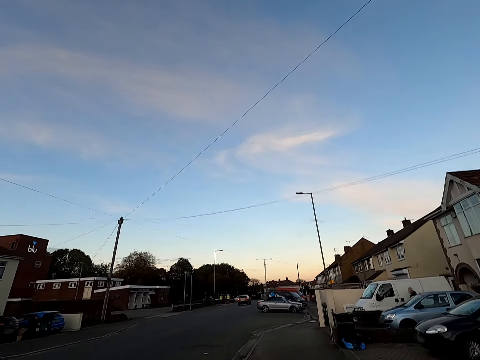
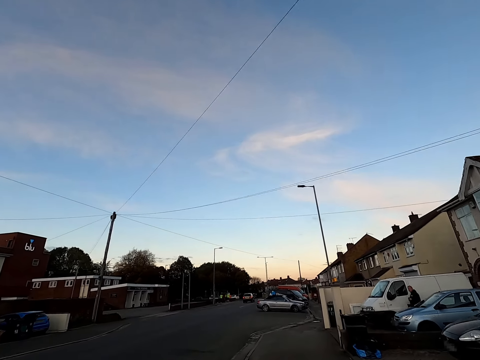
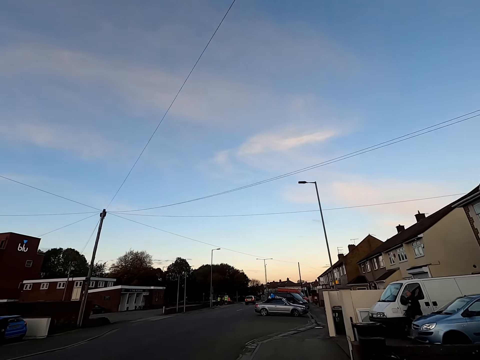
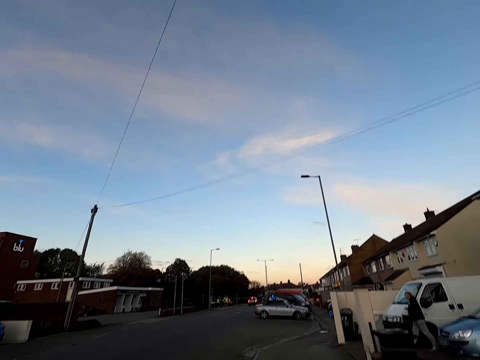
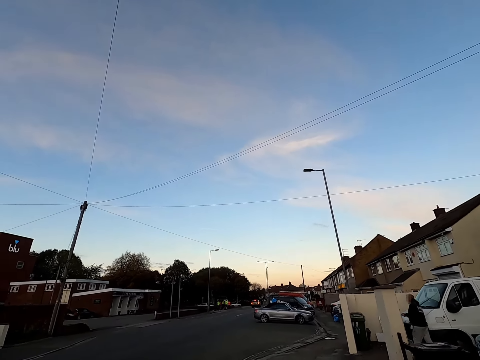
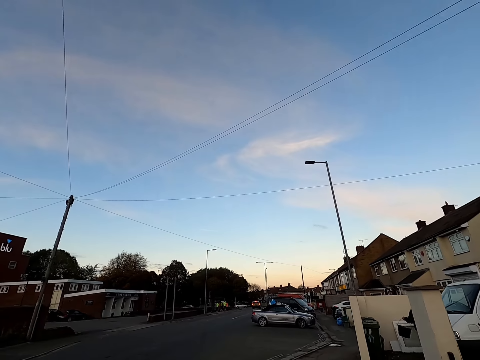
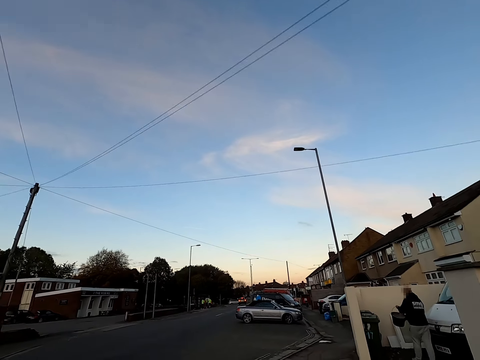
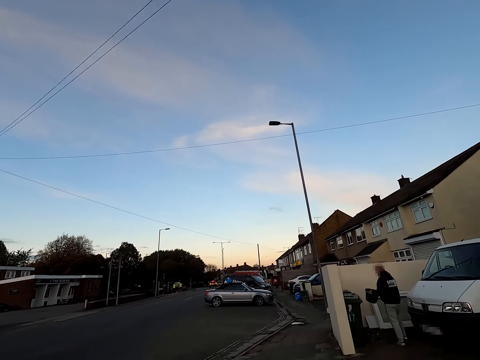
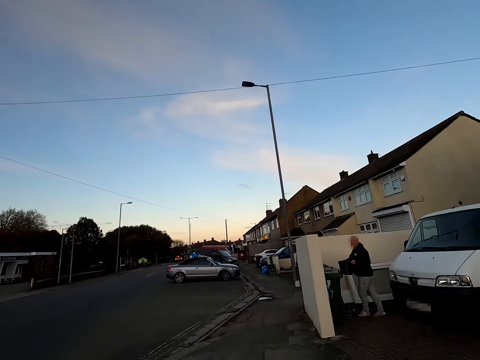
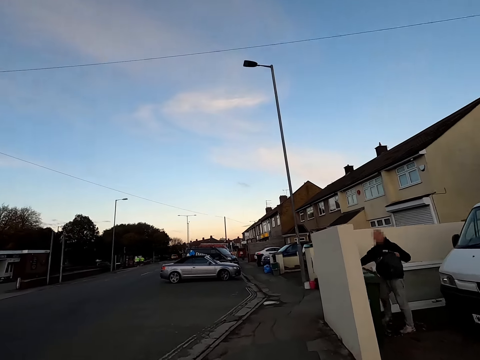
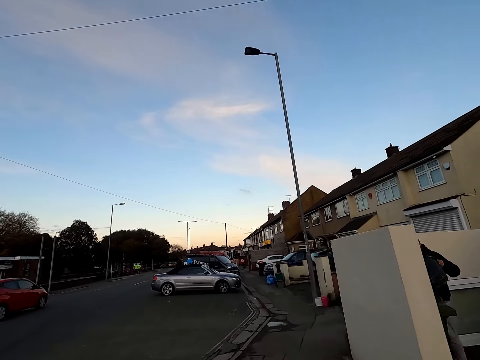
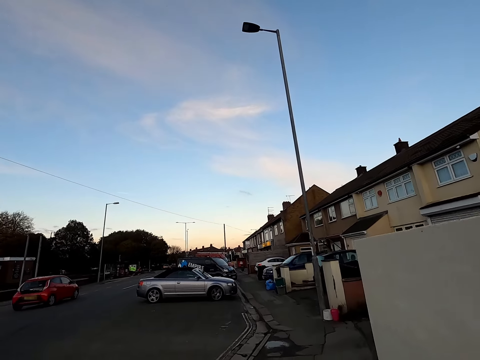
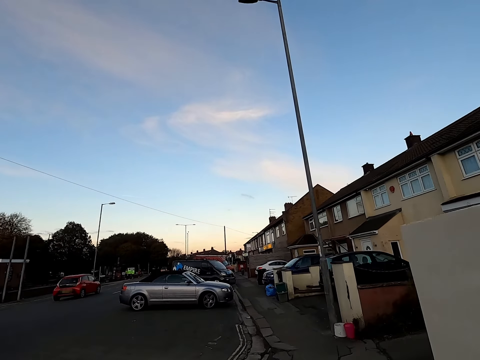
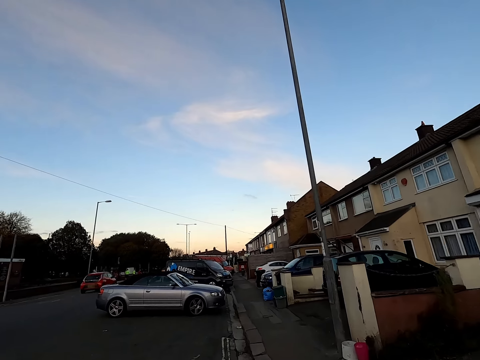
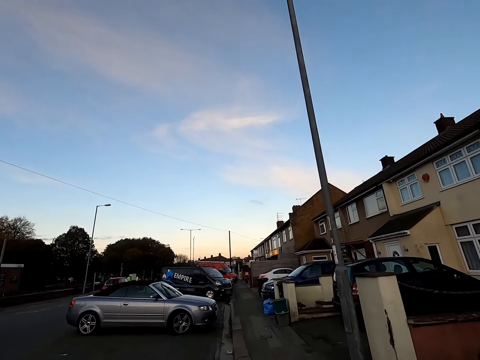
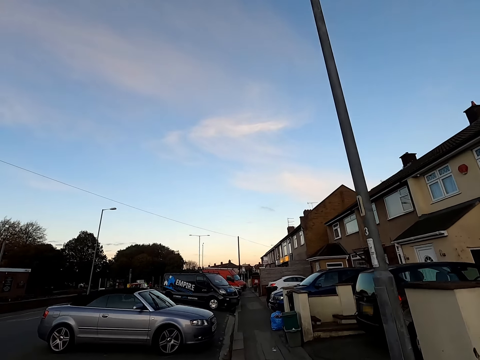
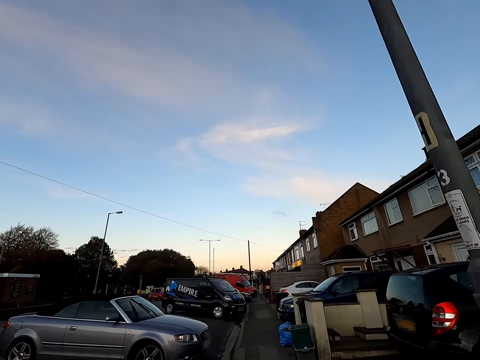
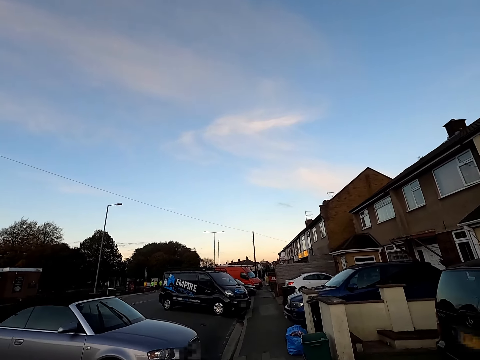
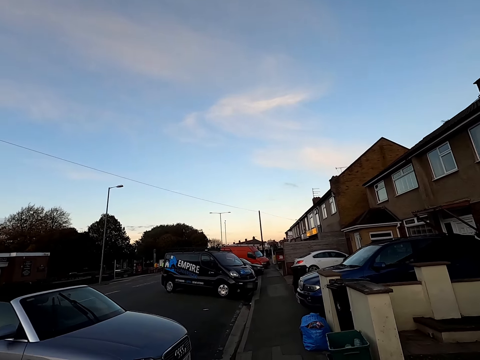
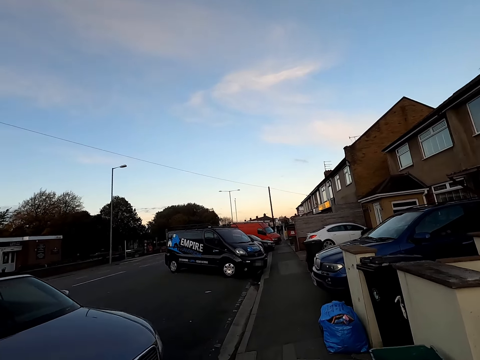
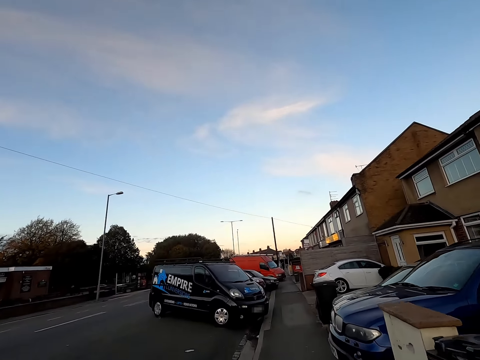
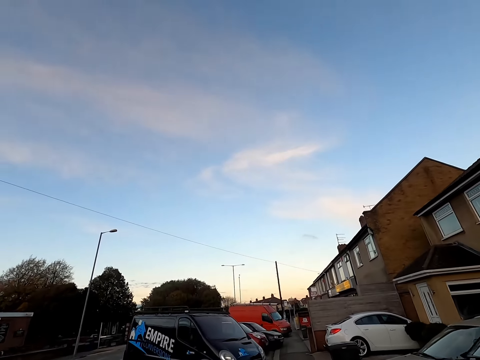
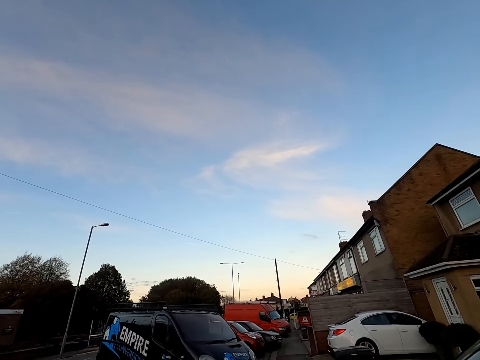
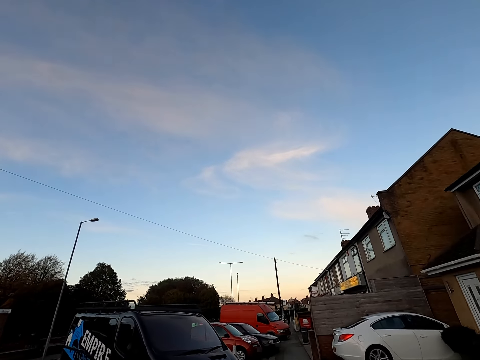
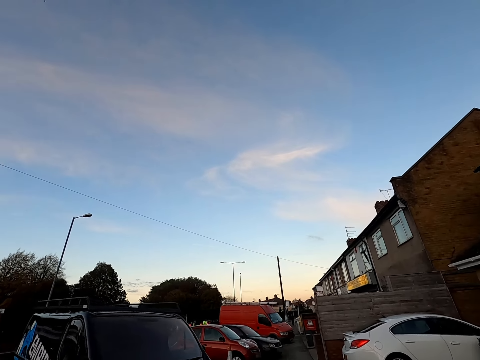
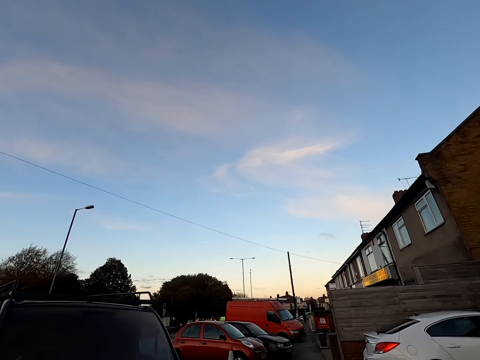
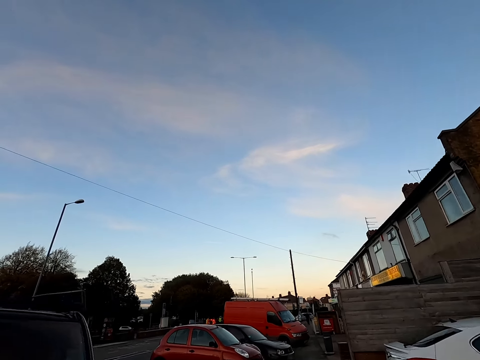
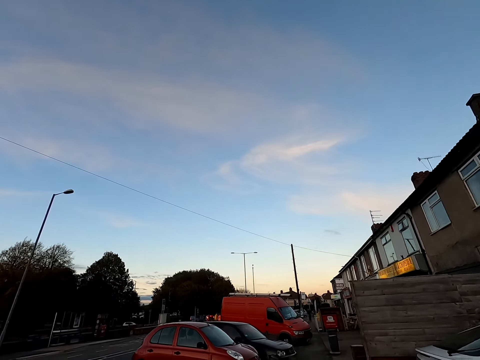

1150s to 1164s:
A man opens a trash bin with his right hand. A red car drives past the camera wearer.

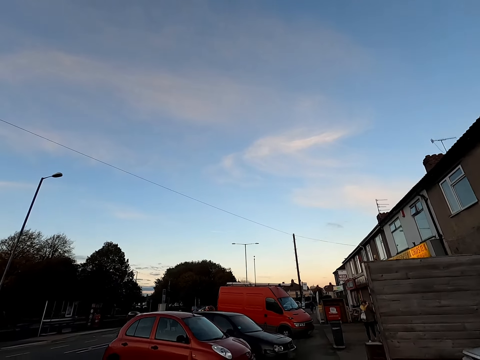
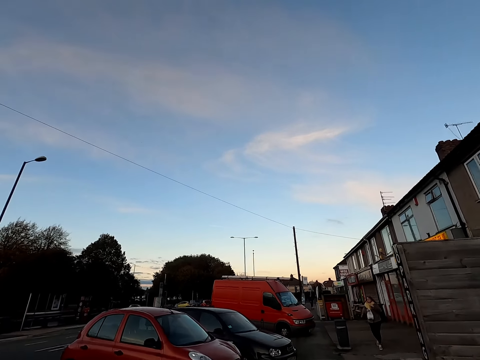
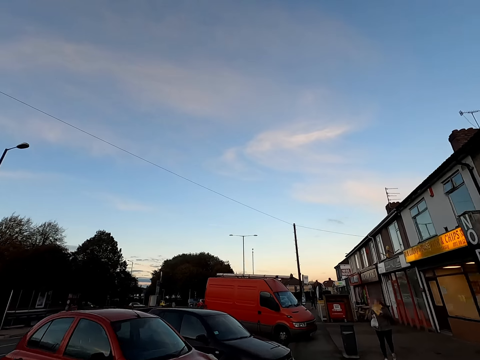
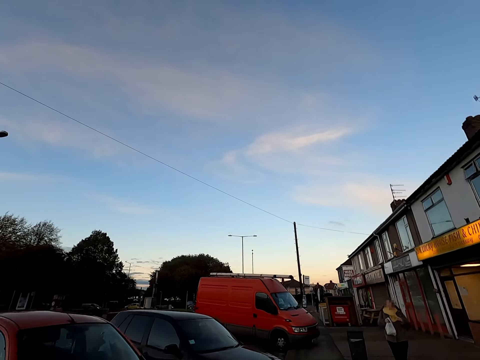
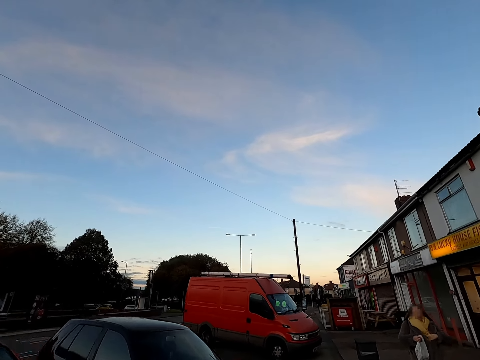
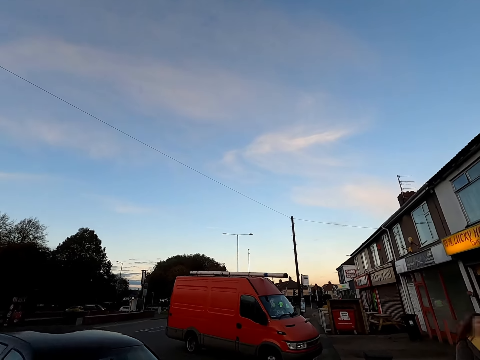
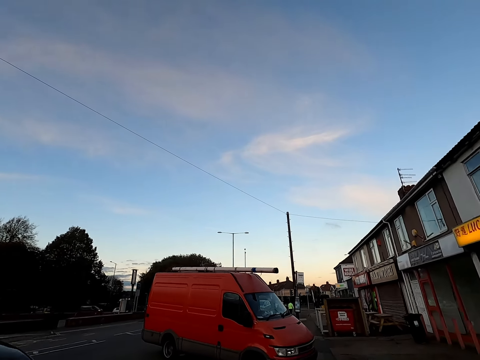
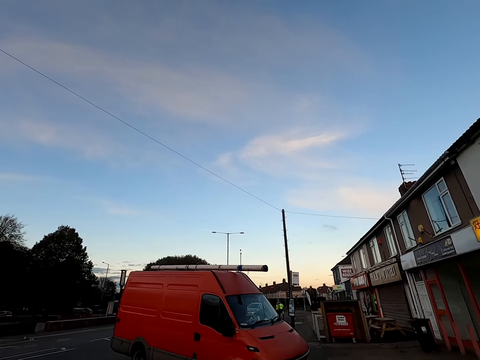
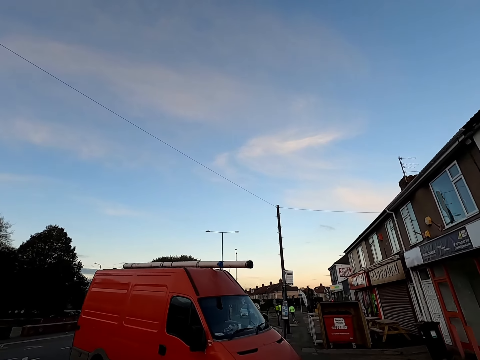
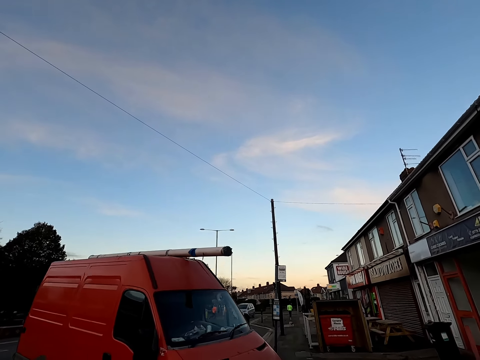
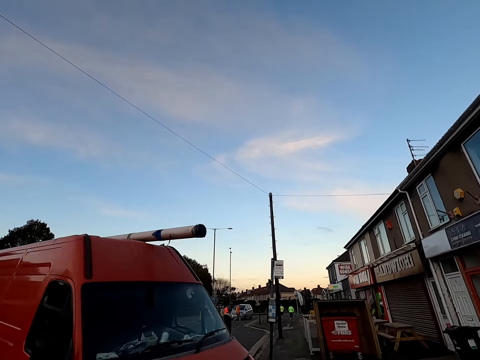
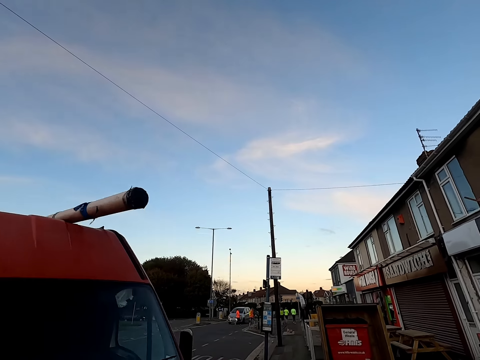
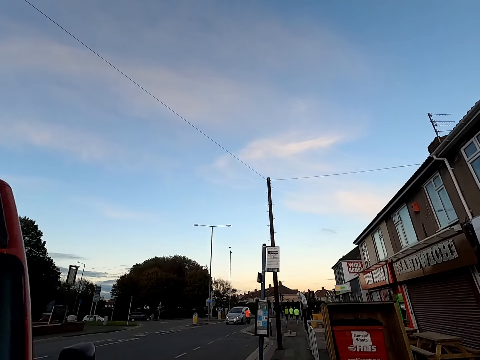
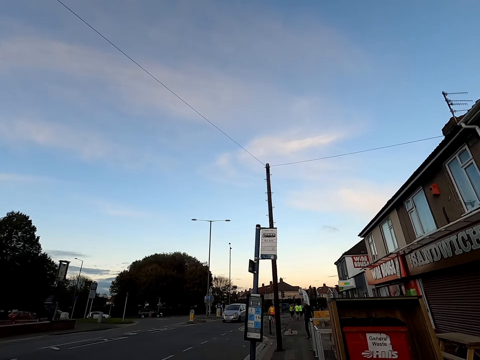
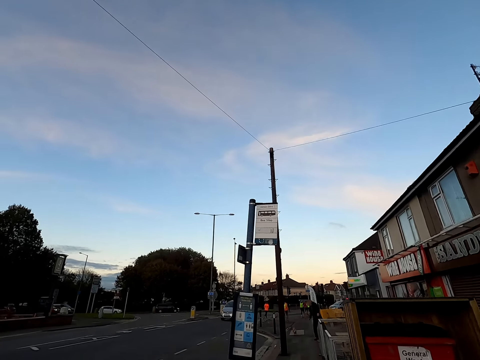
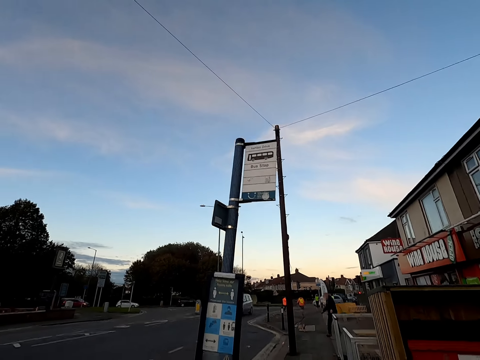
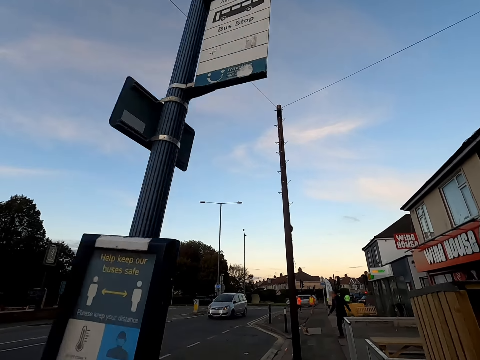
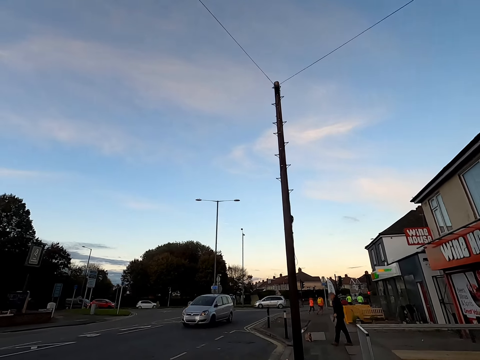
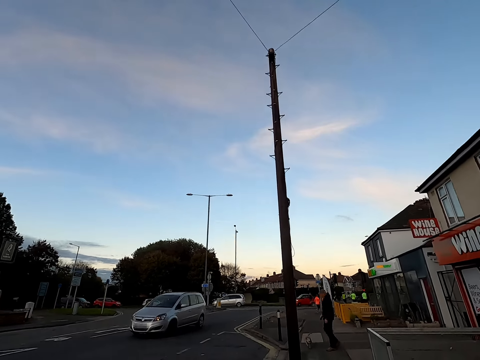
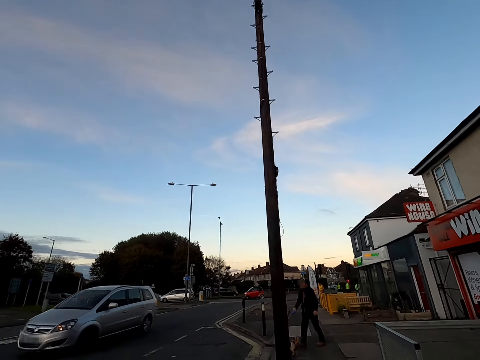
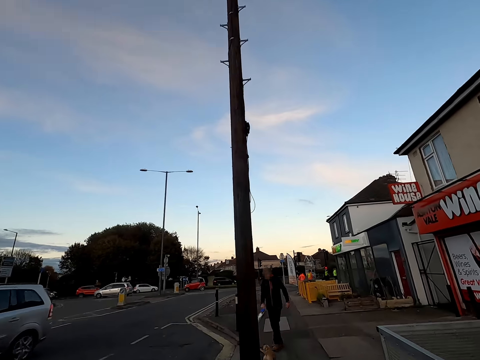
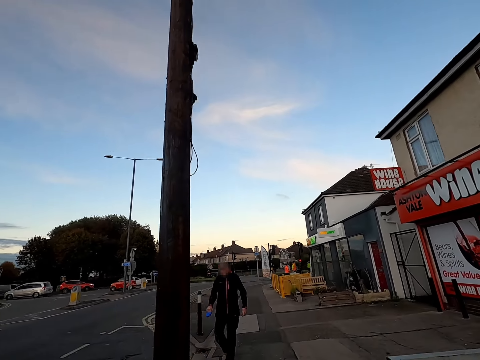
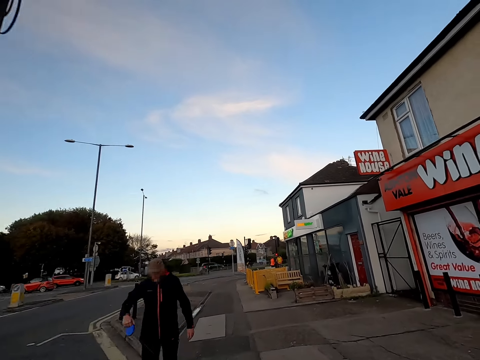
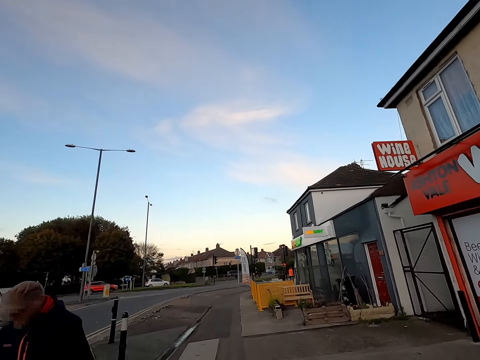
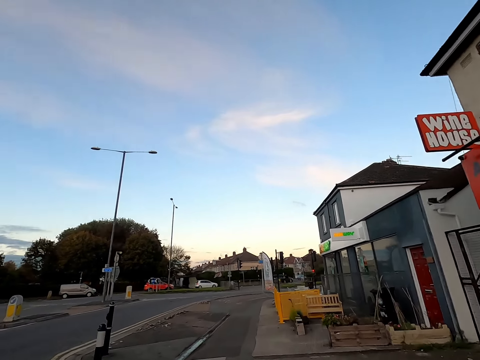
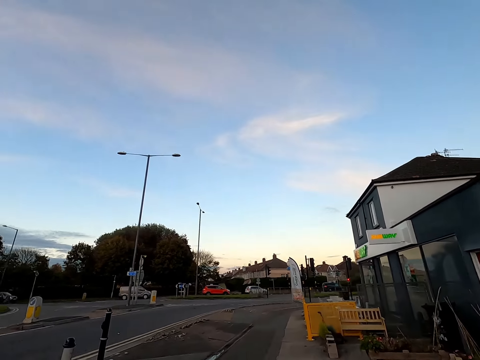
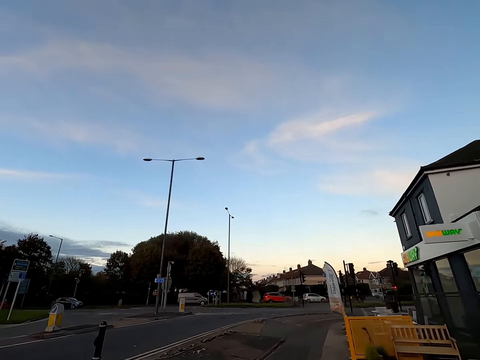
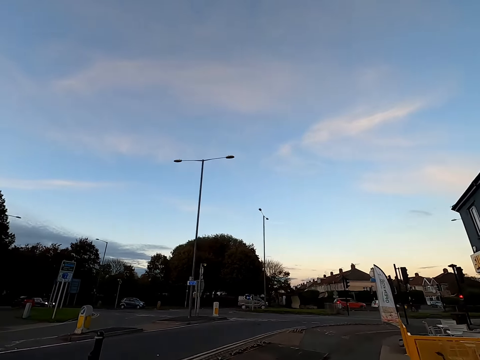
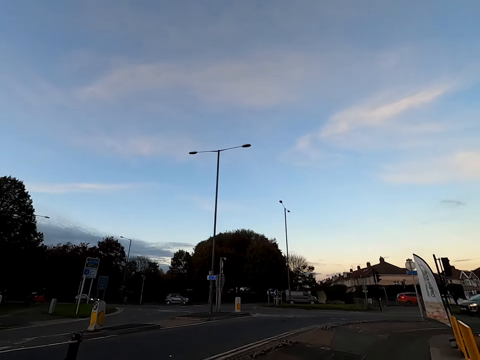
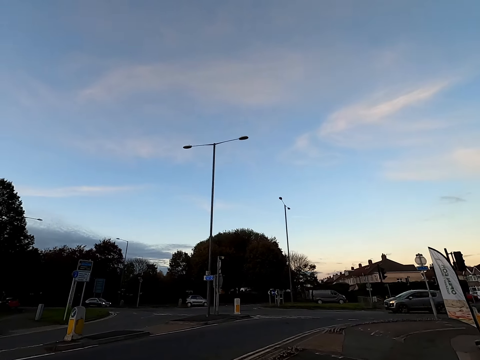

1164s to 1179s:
A woman walks past the camera wearer. A silver minivan drives past the camera wearer. A man with a dog leash in his right hand attached to a dog walks past the camera wearer.
